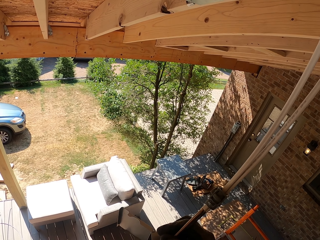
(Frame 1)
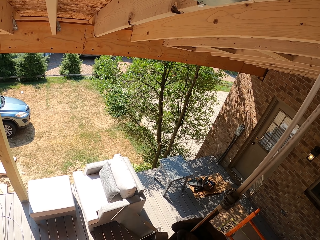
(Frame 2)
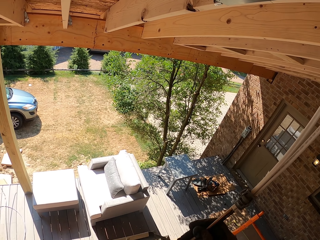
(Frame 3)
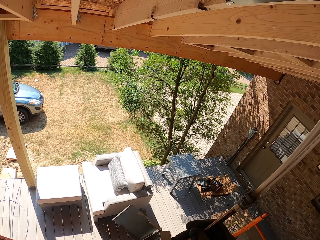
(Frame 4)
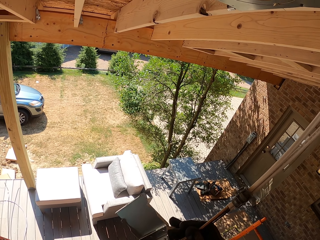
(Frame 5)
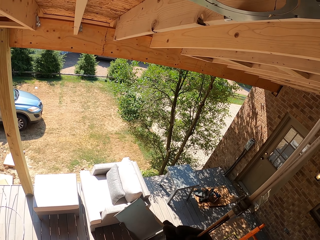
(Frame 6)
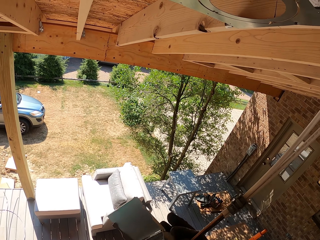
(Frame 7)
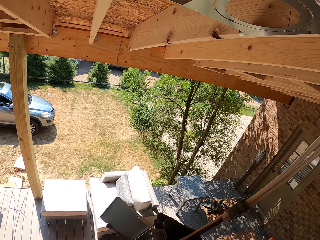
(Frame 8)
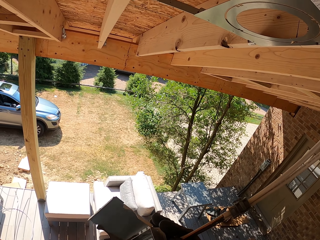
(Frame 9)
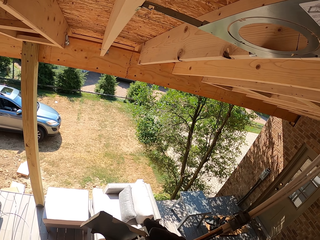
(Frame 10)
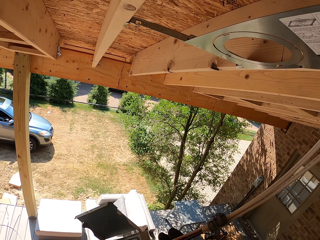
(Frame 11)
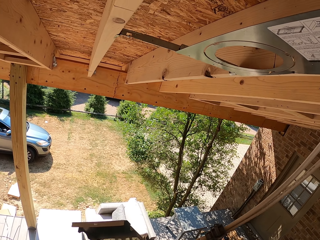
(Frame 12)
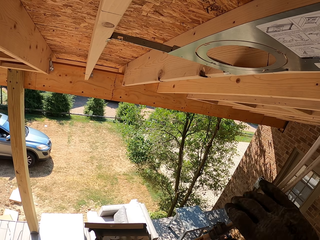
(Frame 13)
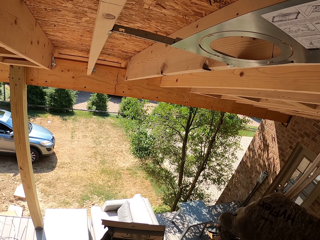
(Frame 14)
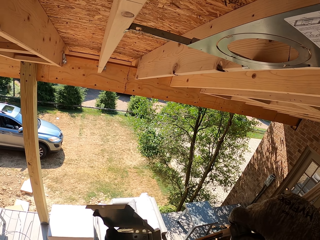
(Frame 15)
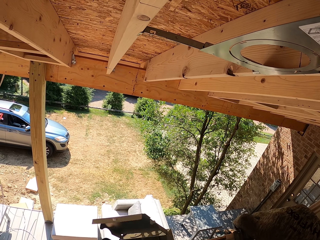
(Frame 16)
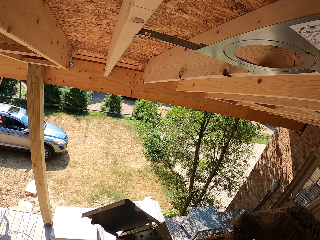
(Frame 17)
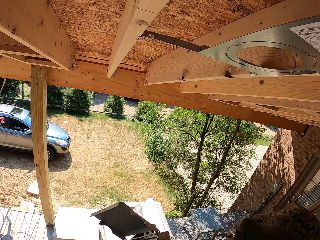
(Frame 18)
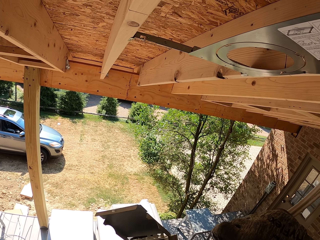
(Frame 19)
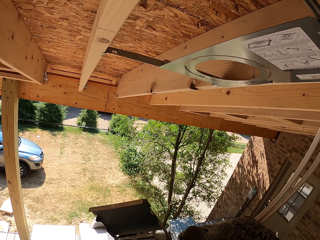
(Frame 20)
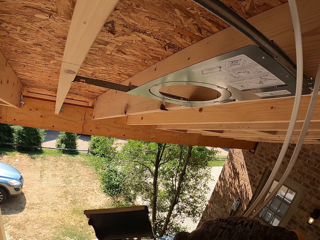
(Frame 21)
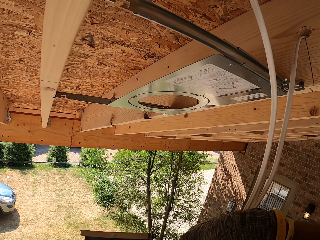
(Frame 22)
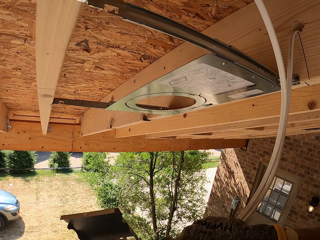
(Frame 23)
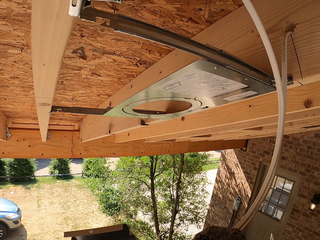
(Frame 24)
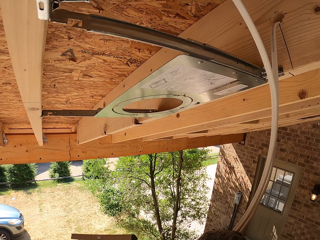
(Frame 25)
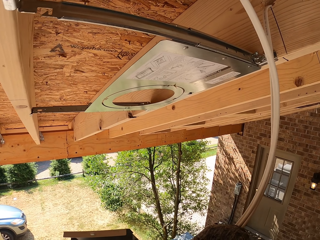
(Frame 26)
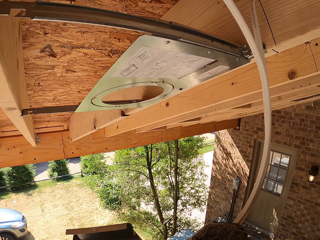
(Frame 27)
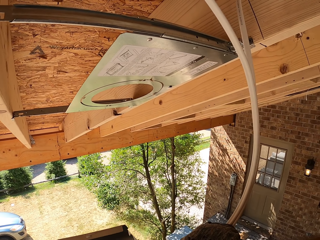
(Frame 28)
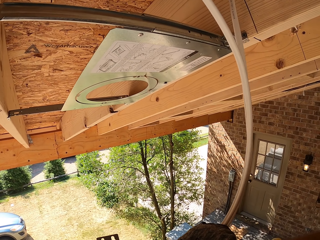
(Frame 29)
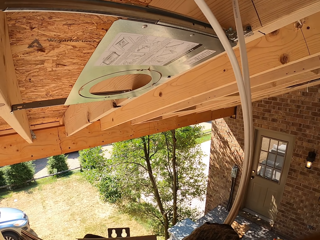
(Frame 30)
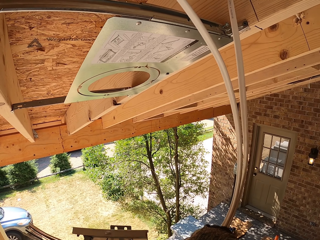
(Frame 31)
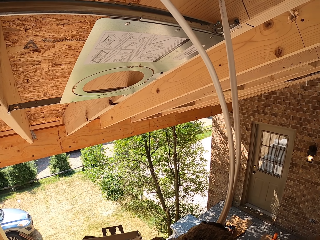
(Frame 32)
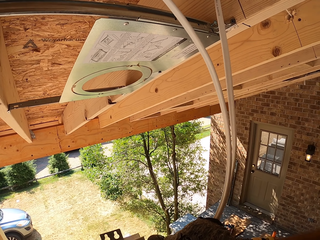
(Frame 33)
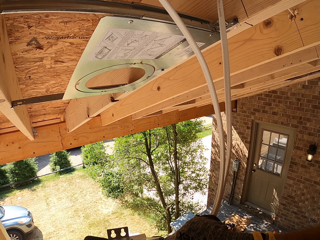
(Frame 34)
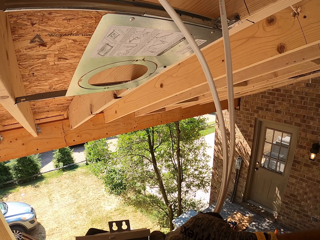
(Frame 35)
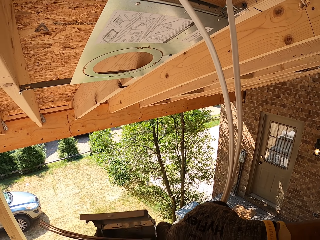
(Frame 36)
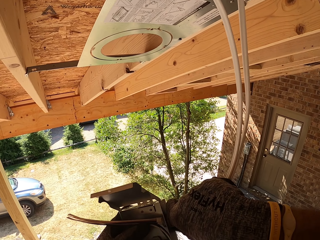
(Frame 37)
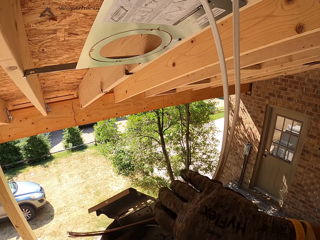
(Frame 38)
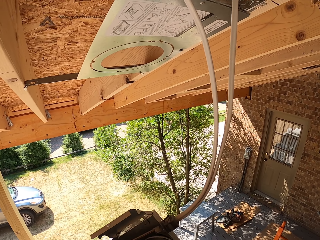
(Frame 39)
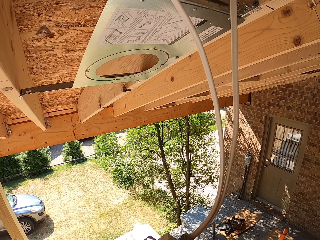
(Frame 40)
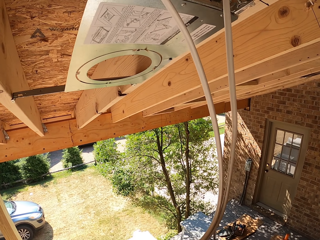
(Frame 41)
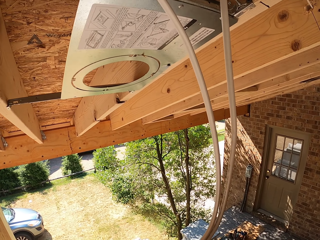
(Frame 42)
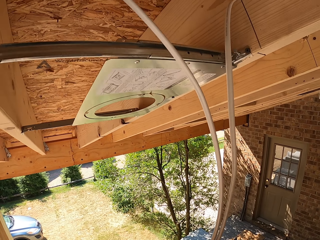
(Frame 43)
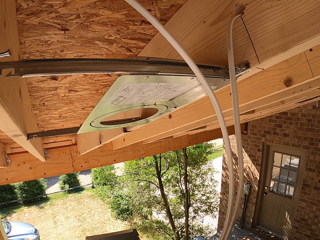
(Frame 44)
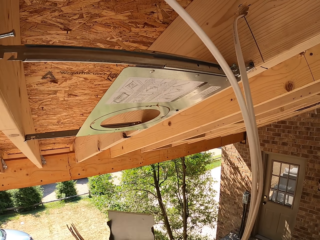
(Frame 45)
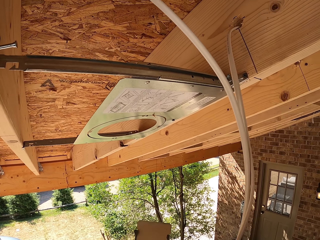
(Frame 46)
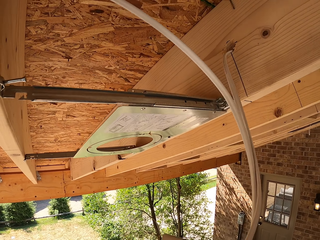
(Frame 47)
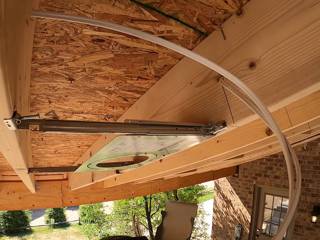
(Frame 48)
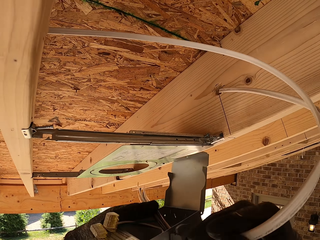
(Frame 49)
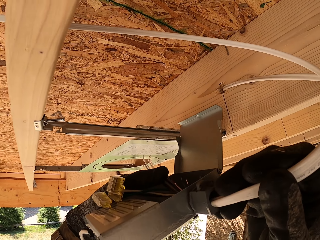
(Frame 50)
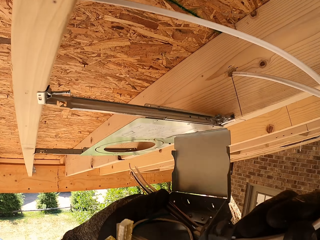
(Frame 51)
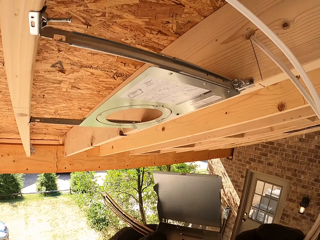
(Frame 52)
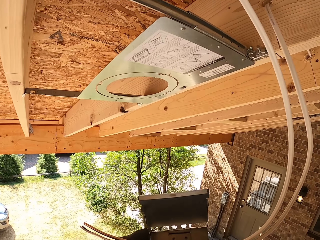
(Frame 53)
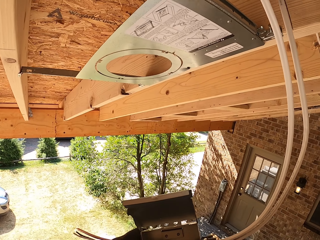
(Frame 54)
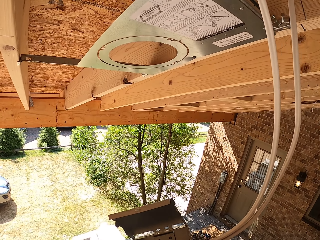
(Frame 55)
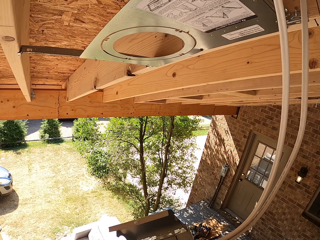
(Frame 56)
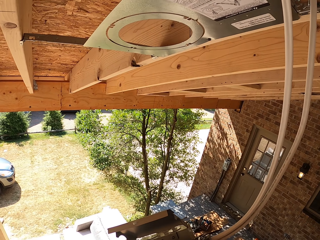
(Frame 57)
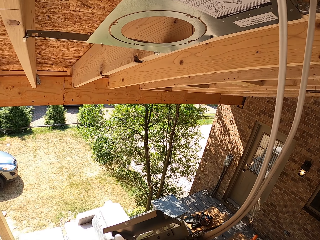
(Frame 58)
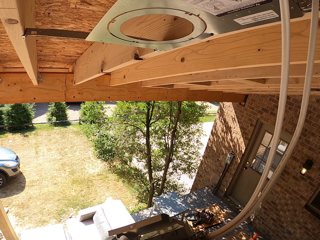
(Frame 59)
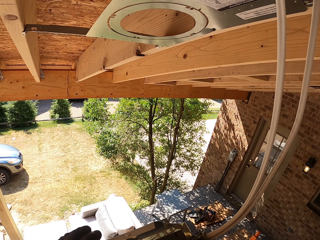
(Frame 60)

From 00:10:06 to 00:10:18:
The camera wearer fixes the wire into the LED panel light adapter.

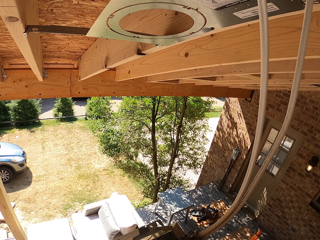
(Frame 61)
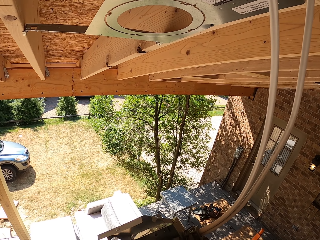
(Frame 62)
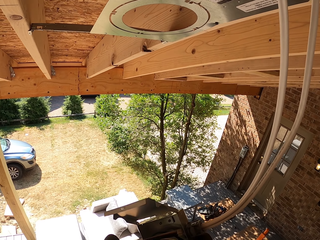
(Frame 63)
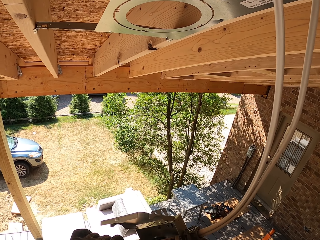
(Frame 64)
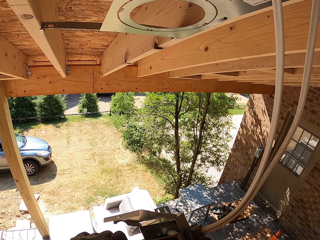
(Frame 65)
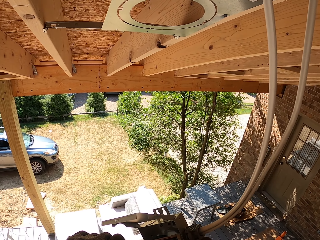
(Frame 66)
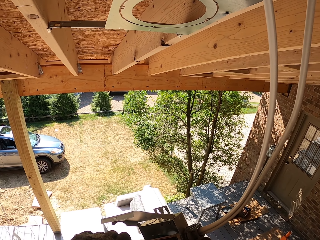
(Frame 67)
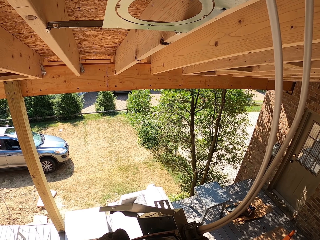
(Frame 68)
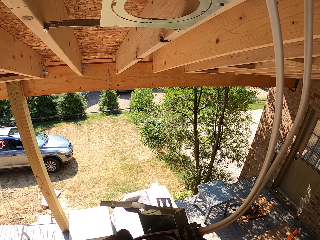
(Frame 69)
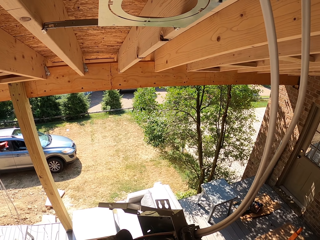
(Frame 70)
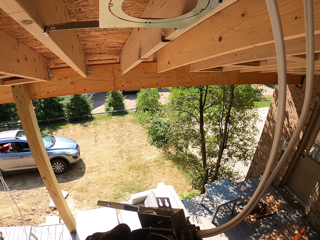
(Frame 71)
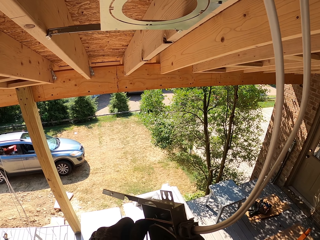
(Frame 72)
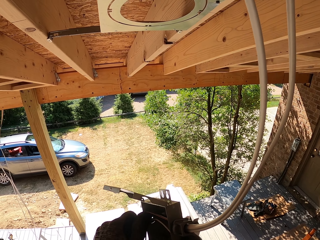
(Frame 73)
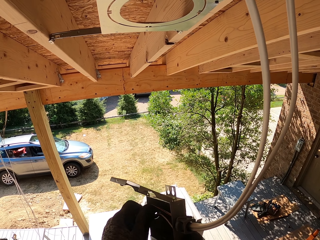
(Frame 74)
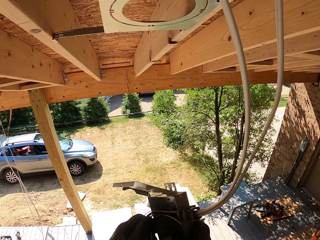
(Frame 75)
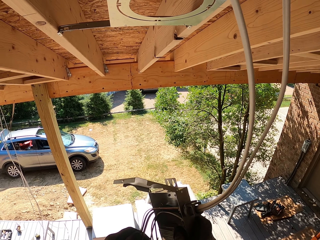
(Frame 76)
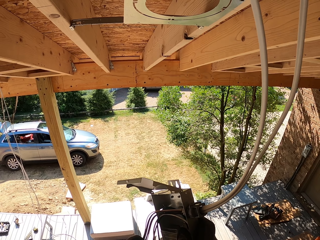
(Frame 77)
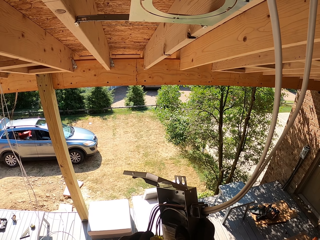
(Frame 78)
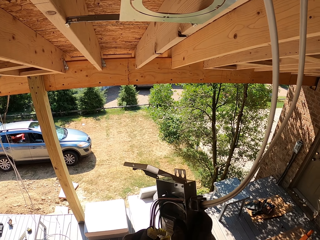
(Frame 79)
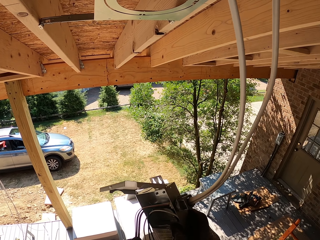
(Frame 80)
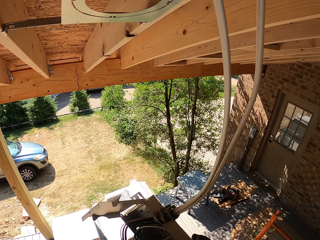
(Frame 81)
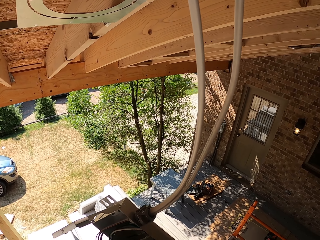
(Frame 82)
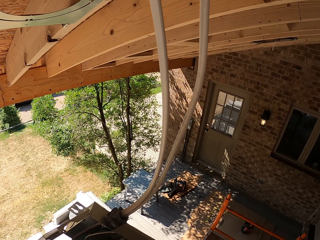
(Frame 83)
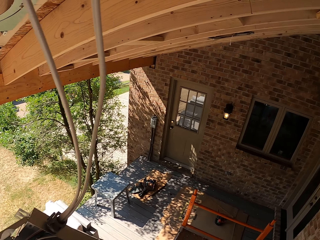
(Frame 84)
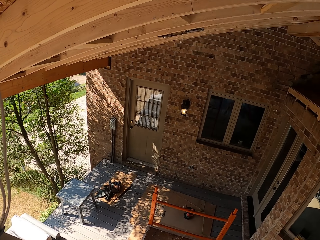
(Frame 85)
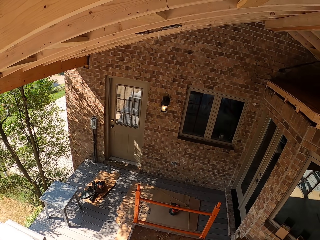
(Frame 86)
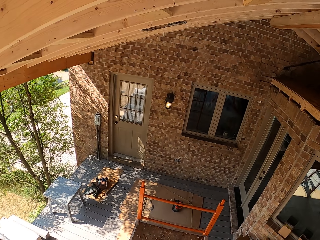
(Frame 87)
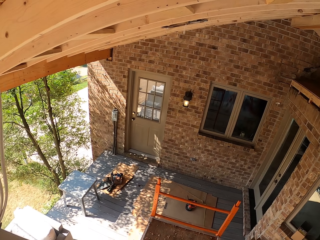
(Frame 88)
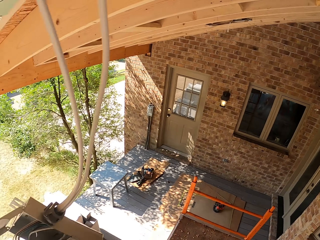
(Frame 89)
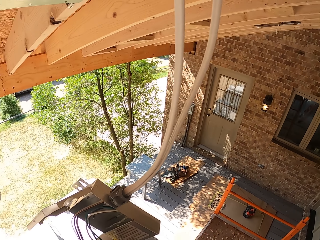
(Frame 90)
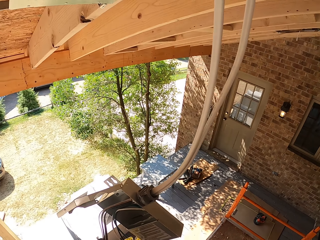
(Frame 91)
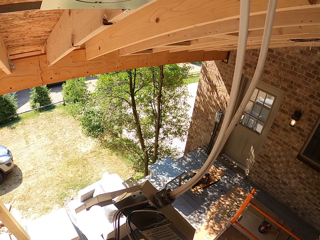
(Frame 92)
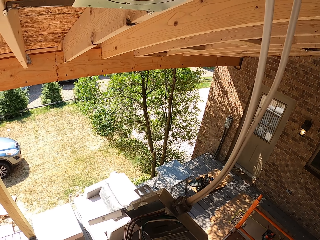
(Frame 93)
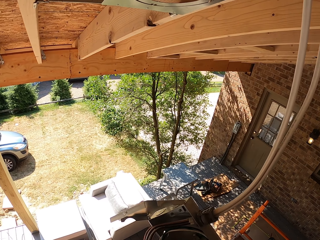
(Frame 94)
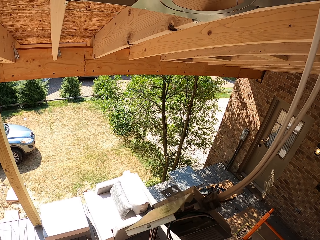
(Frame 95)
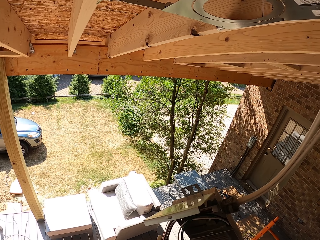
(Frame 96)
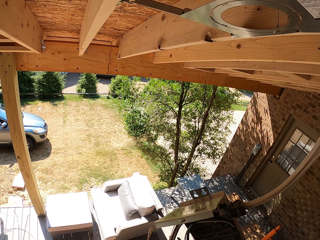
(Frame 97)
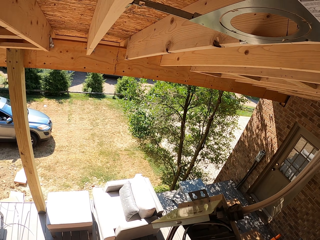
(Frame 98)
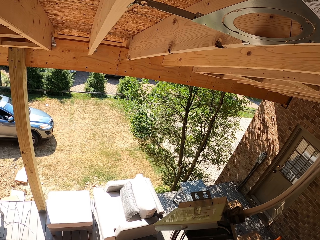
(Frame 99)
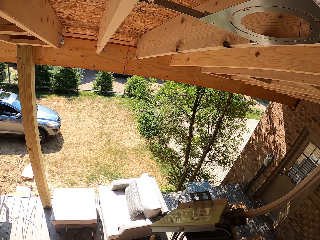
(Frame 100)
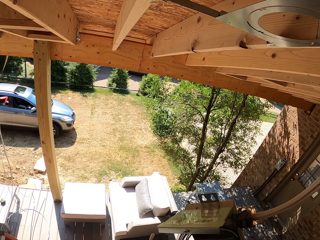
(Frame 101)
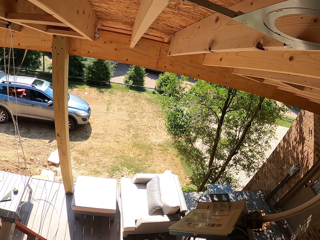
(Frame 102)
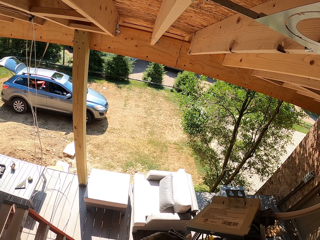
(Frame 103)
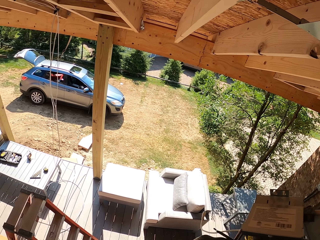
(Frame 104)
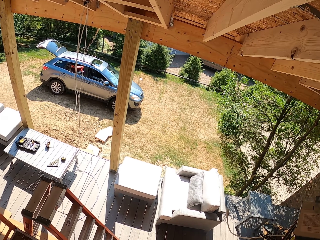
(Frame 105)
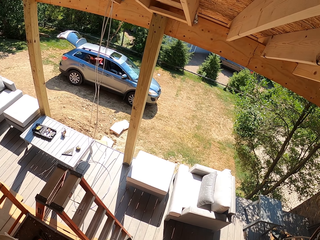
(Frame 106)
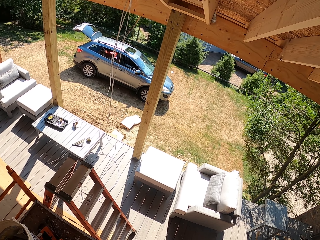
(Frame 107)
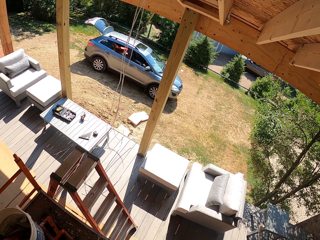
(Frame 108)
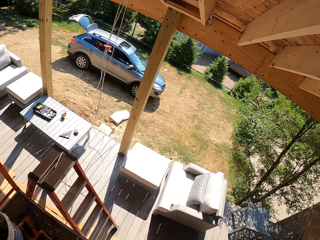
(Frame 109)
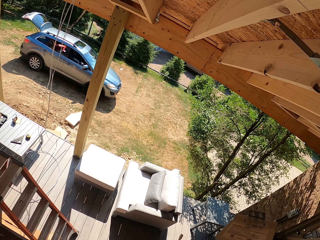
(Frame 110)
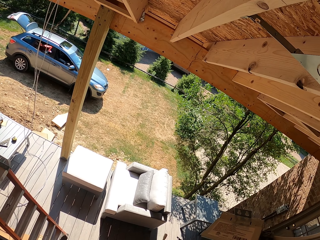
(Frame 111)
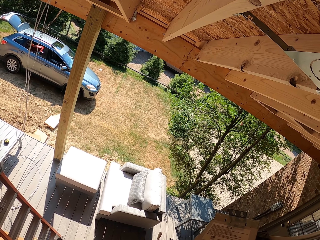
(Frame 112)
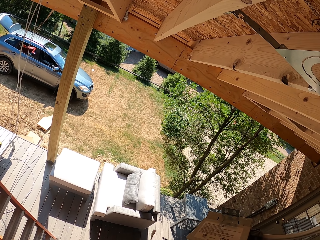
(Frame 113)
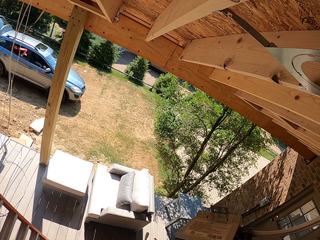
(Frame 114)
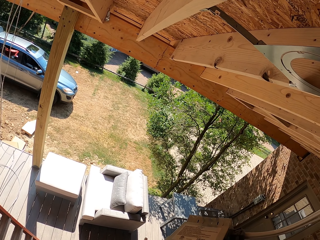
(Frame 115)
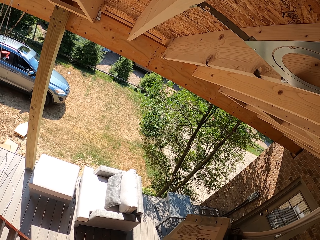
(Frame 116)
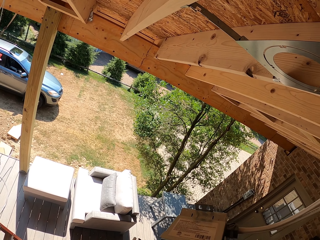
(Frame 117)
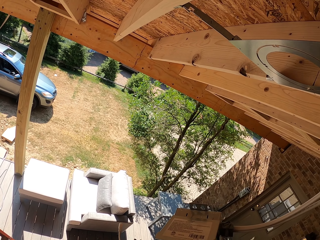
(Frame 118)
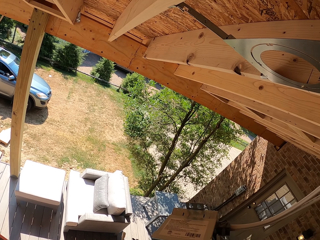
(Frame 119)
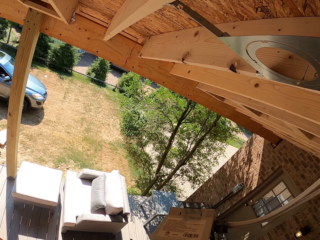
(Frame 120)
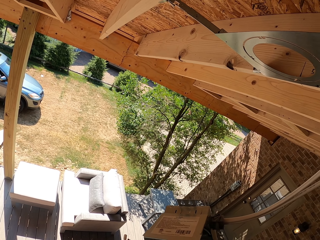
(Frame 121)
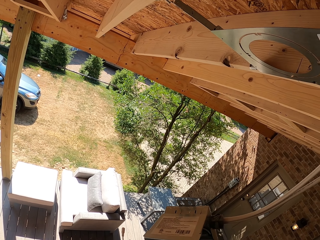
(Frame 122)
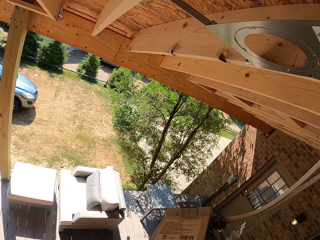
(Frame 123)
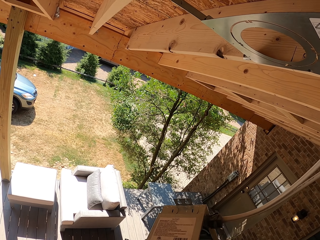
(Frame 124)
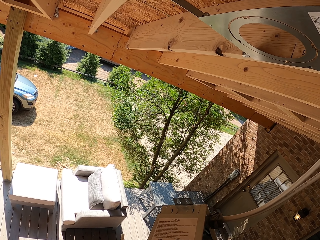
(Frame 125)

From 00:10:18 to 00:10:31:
The camera wearer looks around. They fix the wire into the LED panel light adapter.
